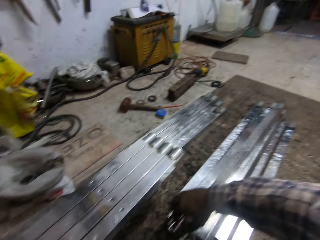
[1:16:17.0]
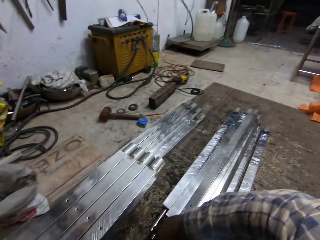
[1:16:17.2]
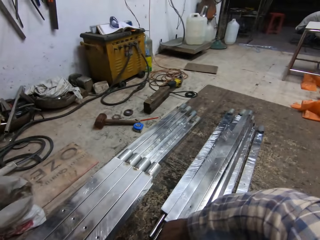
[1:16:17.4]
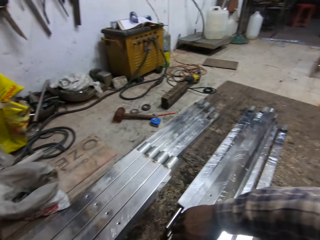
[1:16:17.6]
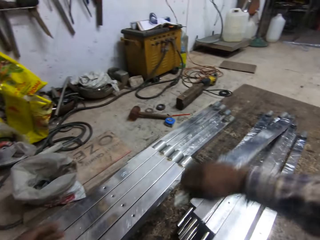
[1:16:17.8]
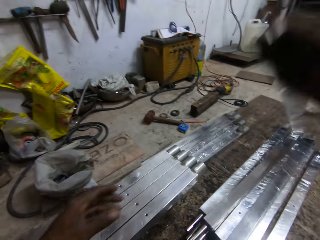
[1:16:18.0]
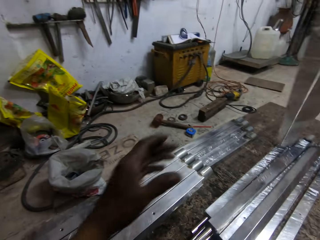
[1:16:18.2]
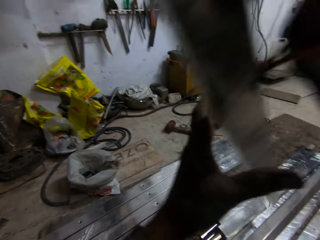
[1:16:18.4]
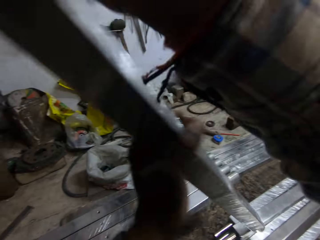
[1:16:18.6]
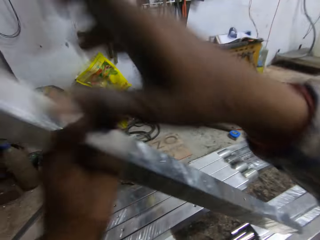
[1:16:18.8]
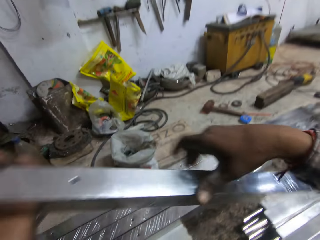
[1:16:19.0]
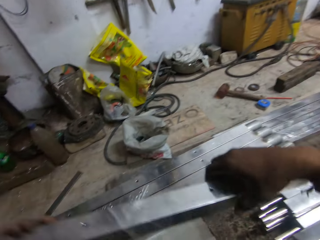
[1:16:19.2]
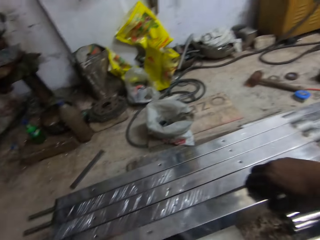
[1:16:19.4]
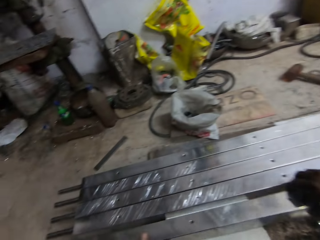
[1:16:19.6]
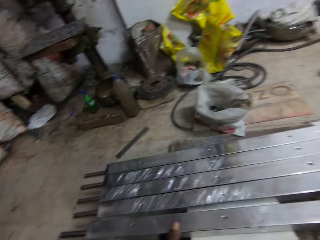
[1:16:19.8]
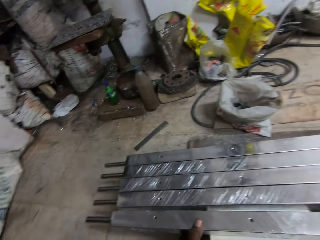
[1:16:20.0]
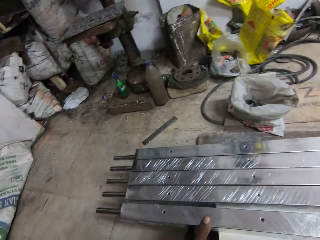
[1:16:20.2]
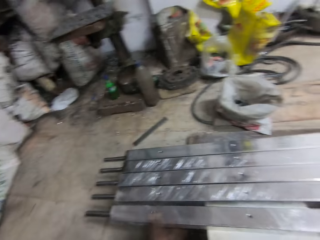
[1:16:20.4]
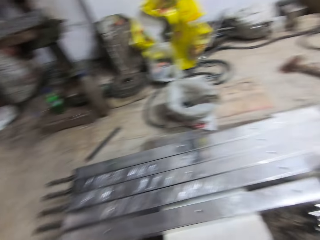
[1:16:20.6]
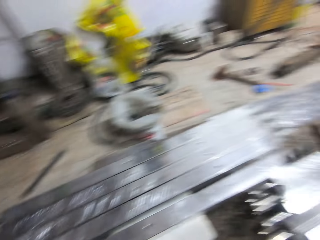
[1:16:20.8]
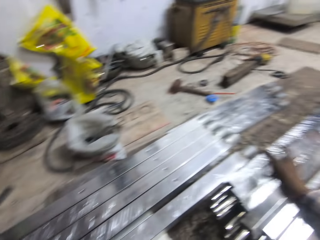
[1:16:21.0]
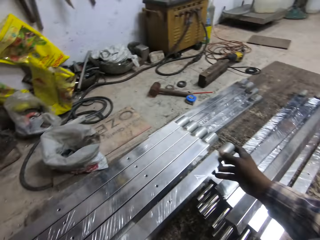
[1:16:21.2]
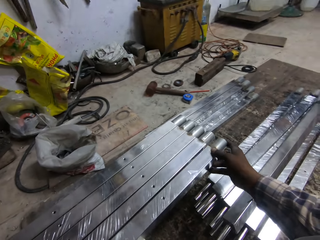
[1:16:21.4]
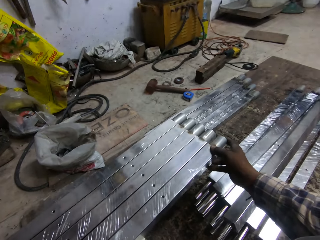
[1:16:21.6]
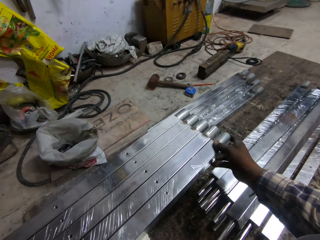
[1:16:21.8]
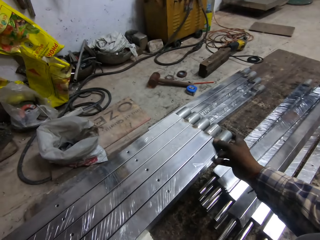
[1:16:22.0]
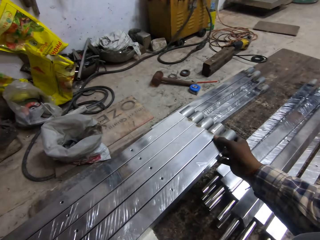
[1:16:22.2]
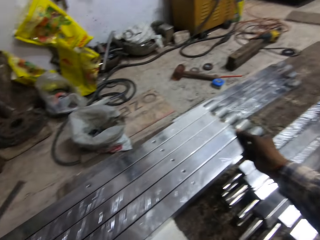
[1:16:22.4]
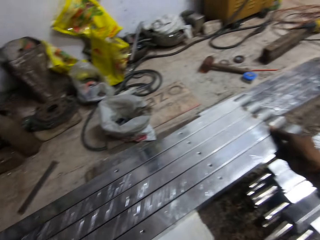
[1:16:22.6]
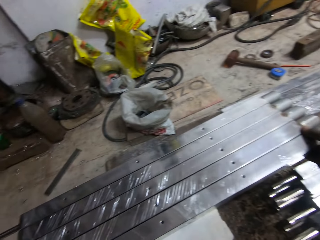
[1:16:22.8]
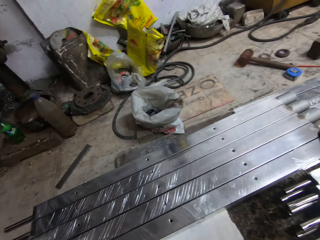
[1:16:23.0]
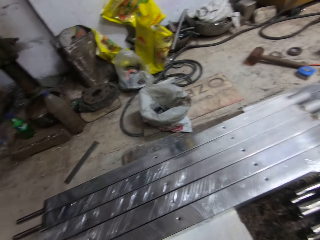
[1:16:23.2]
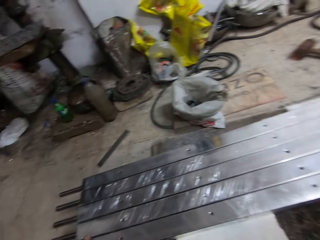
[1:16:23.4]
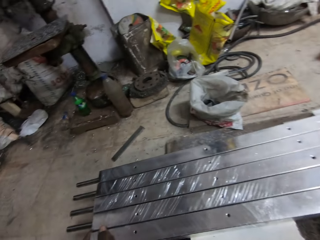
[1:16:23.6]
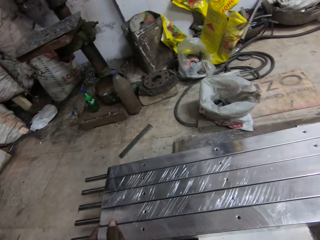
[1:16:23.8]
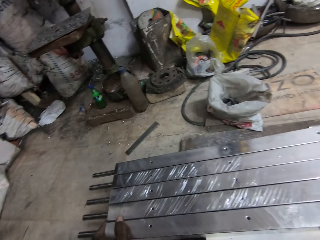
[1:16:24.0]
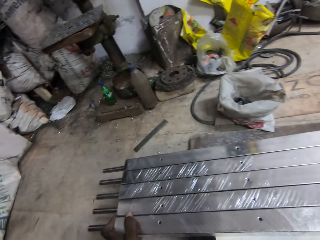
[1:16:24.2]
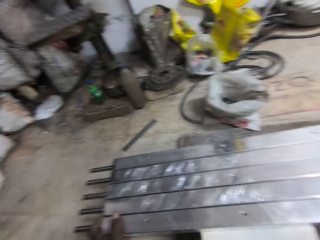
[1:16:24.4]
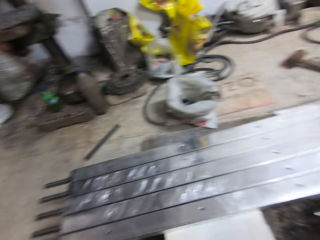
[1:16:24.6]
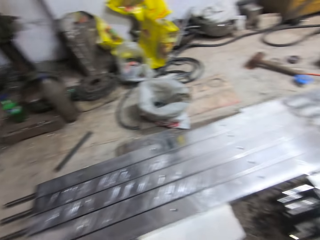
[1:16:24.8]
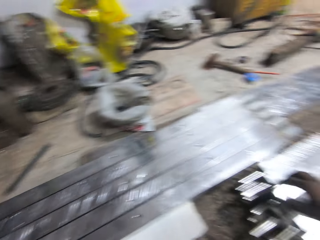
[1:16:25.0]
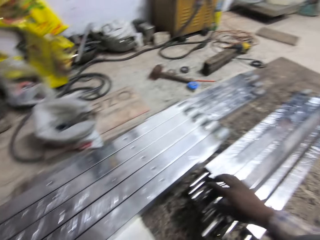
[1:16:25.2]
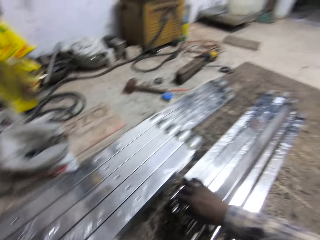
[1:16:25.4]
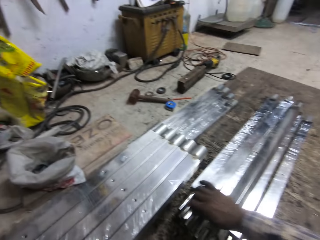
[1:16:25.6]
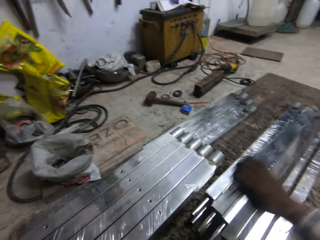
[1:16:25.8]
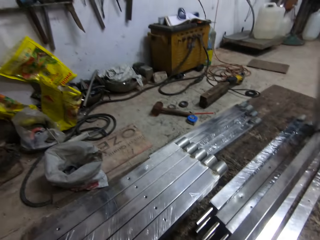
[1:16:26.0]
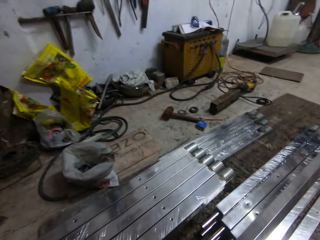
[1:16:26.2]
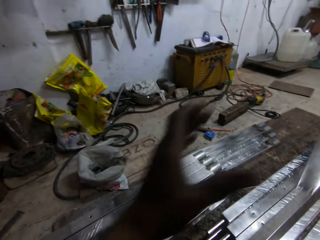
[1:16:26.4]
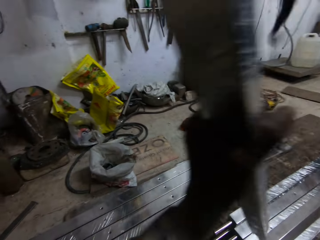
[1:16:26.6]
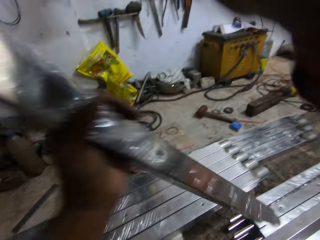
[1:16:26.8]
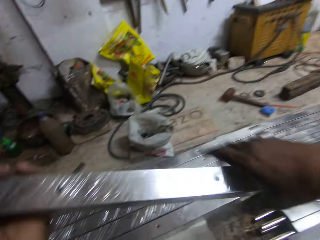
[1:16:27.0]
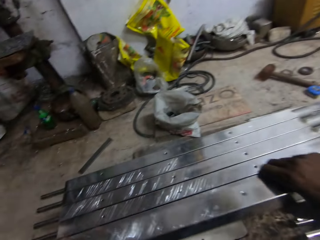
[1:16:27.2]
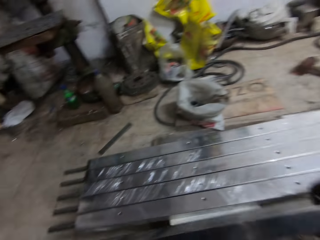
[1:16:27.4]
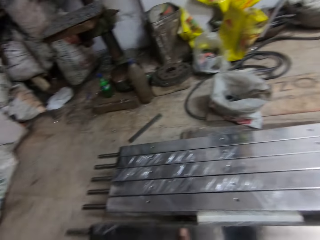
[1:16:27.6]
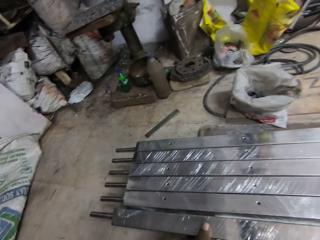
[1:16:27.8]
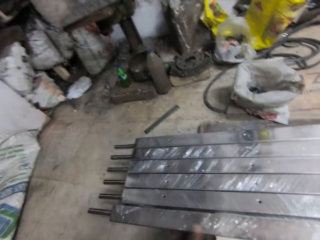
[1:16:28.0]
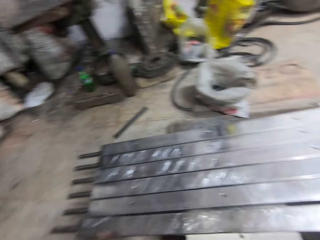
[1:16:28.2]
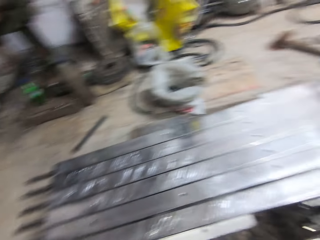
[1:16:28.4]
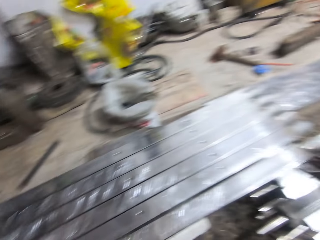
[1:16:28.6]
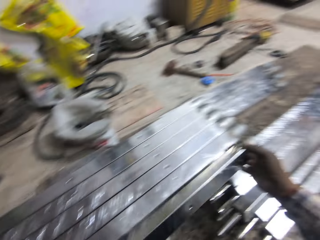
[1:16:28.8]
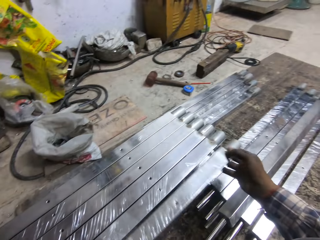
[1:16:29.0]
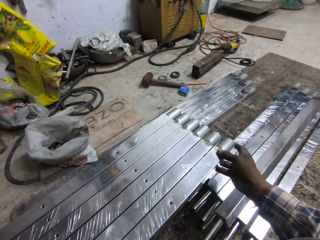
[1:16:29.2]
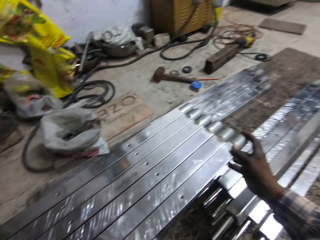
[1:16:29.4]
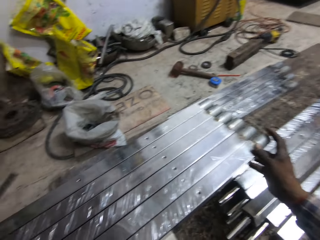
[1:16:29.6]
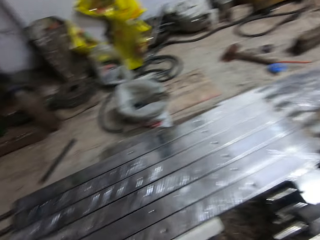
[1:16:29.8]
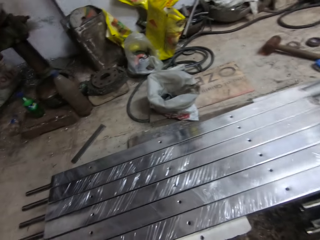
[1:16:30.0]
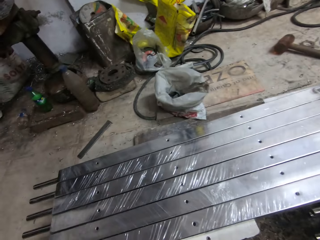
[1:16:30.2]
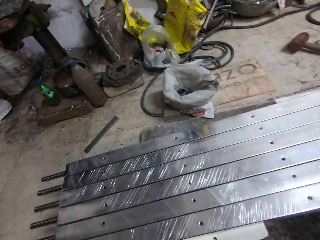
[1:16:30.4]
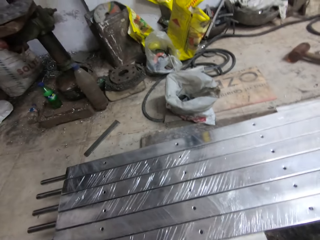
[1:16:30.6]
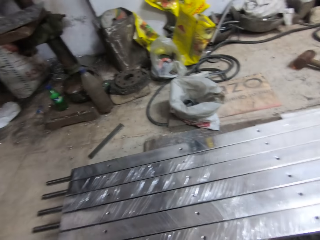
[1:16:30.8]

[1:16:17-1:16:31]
The camera wearer picks up a metal pipe from the metal pipes with his right hand. He passes the metal in his right hand into his left hand. He places the metal pipe on the stool with both hands. He adjusts the metal pipe on the stool with both hands. He picks up a metal pipe from the metal pipes with his right hand. He passes the metal in his right hand into his left hand. He places the metal pipe on the stool with both hands. He picks up the metal pipe from the stool with both hands.

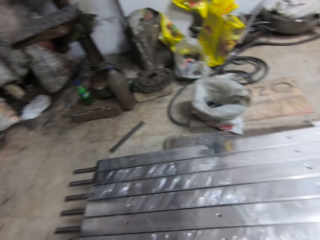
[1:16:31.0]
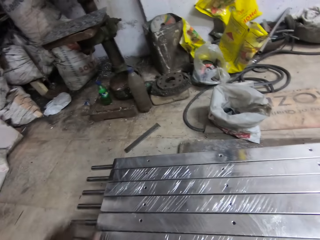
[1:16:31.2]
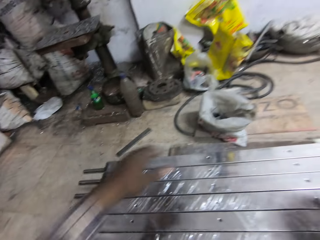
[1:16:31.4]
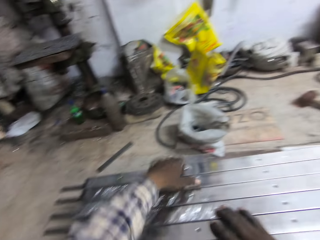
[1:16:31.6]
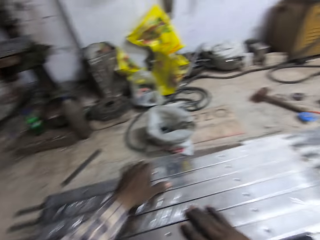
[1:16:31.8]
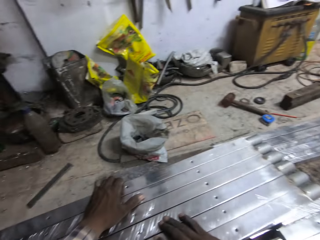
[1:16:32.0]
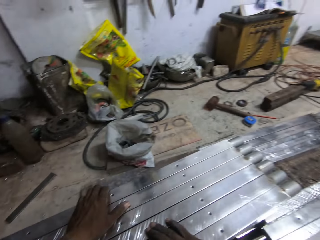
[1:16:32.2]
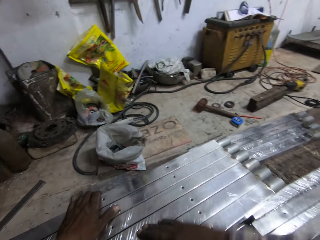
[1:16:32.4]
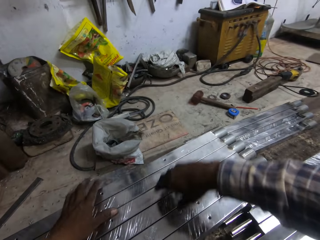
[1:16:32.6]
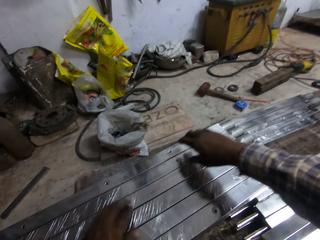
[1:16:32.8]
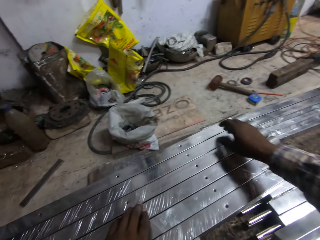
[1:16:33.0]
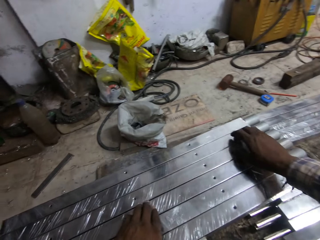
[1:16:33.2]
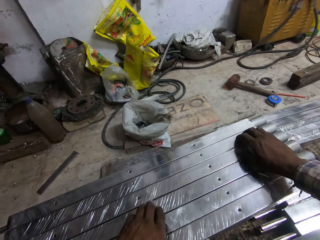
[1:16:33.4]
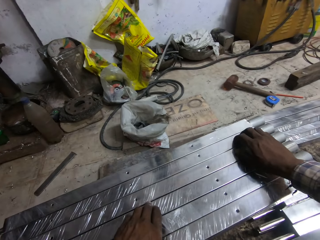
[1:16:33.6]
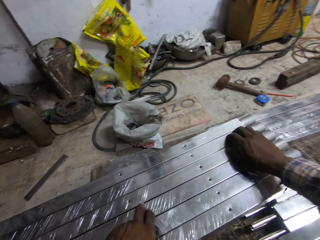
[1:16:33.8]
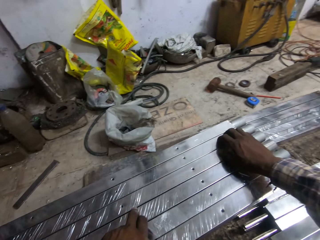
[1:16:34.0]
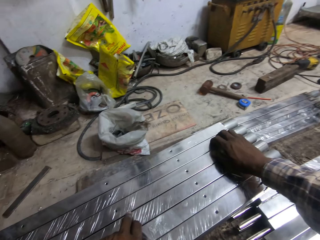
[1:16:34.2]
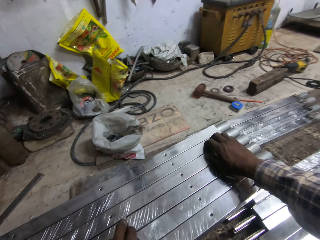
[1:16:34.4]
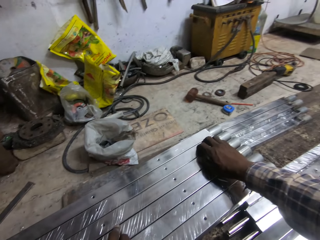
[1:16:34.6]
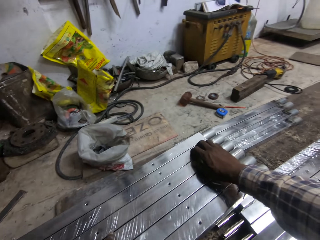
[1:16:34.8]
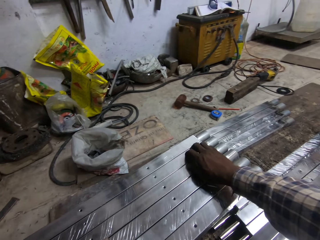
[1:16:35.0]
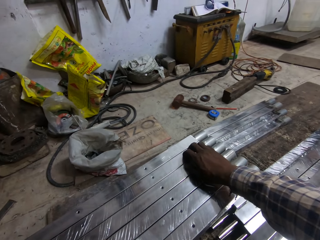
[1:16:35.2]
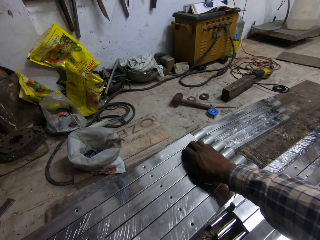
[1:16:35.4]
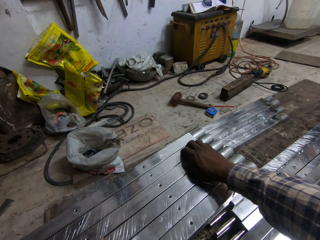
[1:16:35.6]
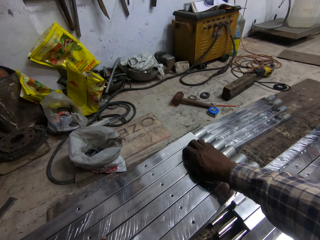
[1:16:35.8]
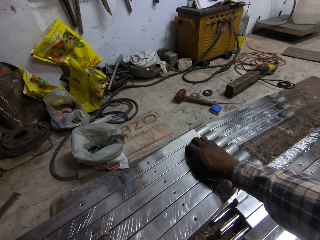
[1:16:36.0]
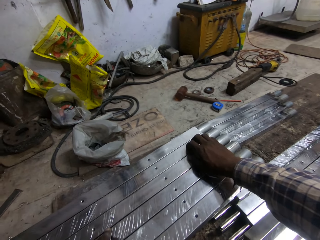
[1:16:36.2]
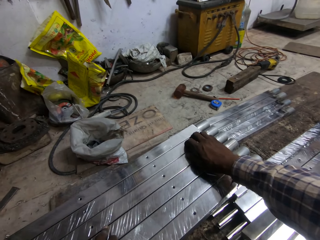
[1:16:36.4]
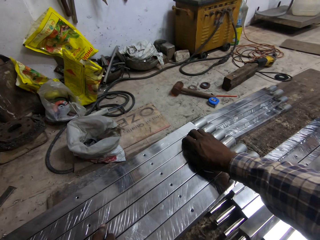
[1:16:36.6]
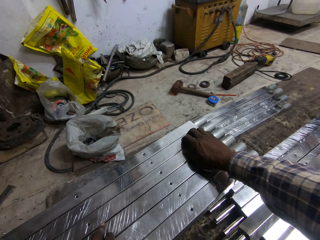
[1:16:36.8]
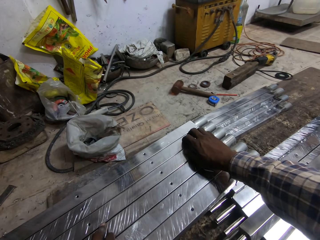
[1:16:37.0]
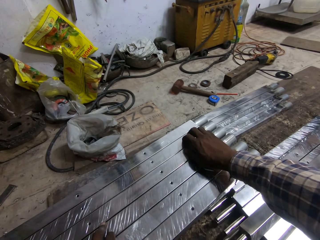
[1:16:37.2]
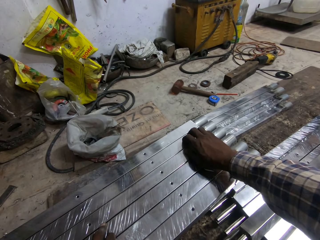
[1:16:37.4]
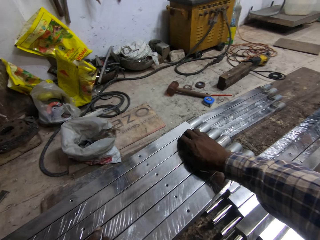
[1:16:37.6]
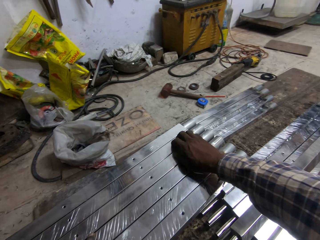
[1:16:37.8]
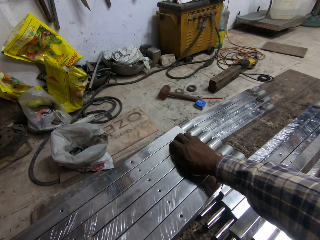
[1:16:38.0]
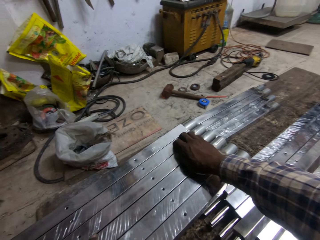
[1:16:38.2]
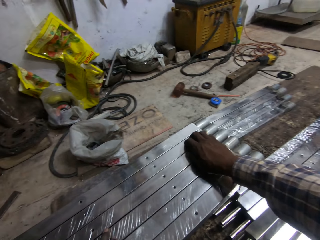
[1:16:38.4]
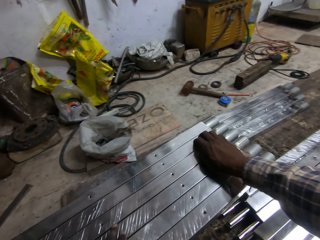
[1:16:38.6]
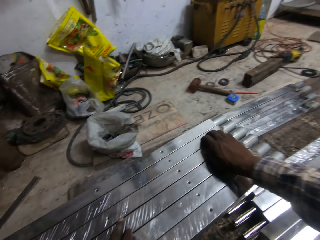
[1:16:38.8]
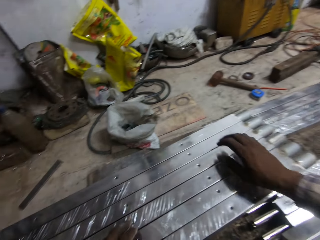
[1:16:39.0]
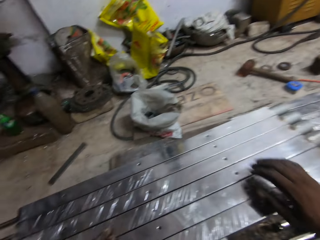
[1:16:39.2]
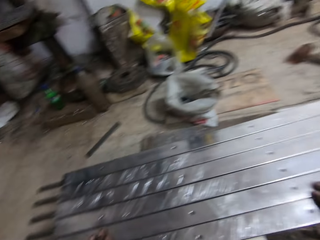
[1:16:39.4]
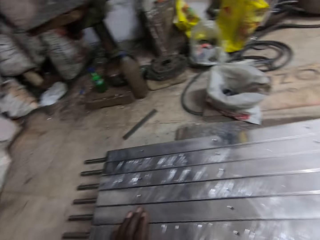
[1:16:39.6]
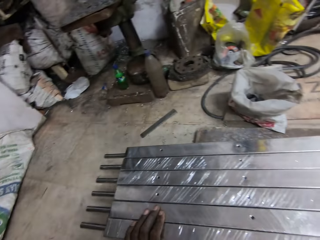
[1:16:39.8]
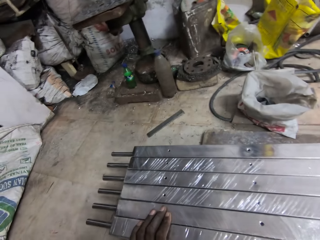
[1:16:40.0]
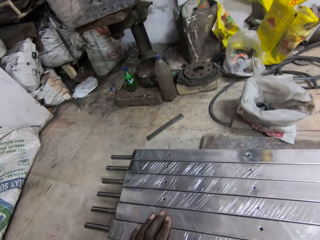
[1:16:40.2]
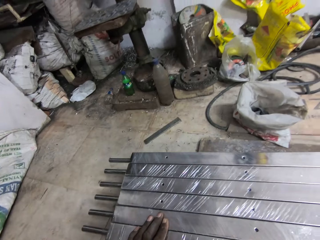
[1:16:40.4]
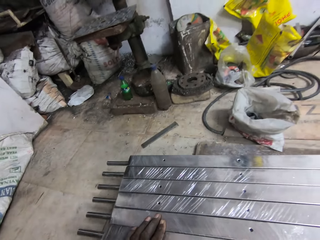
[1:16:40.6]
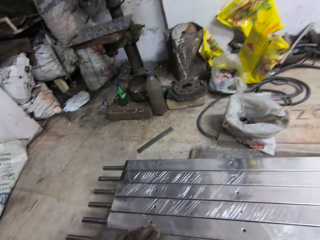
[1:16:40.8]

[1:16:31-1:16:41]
The camera wearer adjusts the metal pipes on the stool with both hands. They reposition the metal pipe on the stool with both hands.
